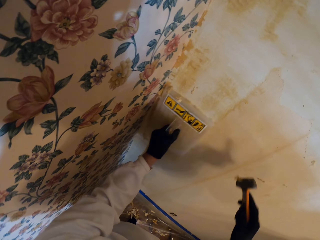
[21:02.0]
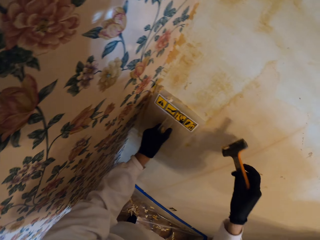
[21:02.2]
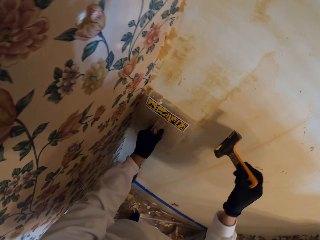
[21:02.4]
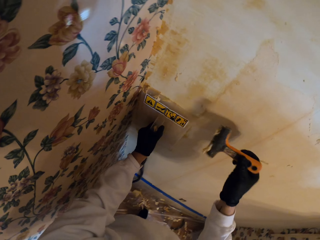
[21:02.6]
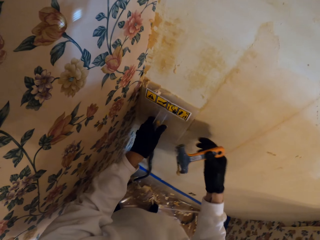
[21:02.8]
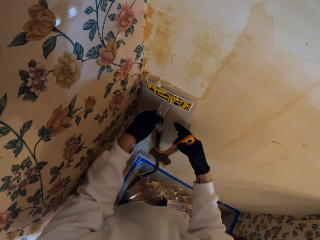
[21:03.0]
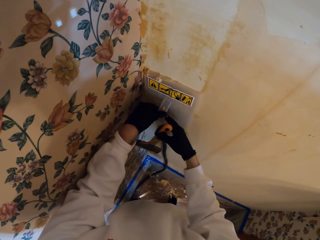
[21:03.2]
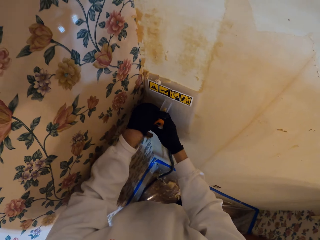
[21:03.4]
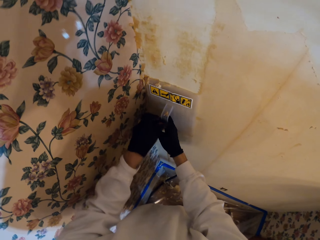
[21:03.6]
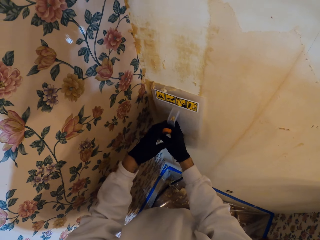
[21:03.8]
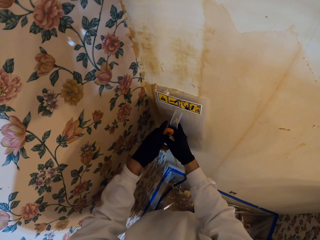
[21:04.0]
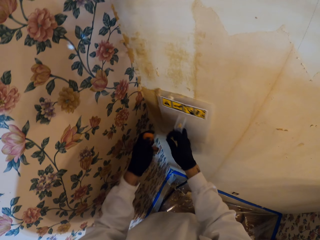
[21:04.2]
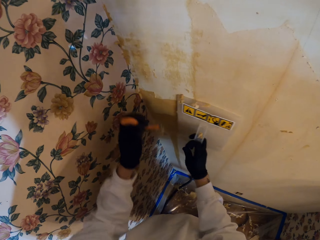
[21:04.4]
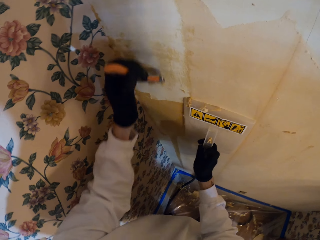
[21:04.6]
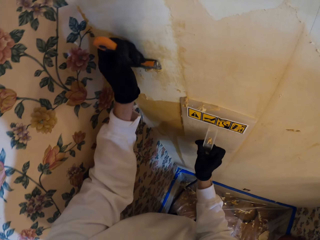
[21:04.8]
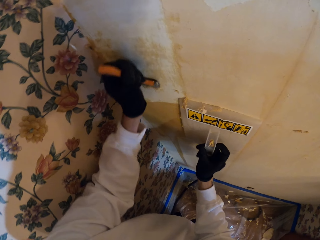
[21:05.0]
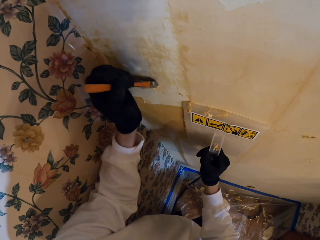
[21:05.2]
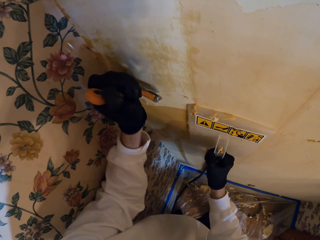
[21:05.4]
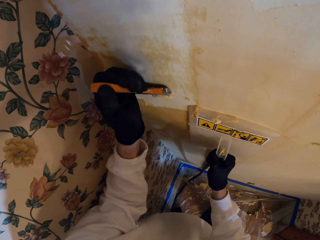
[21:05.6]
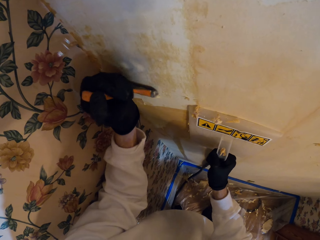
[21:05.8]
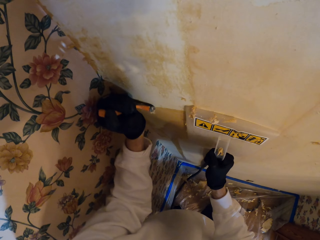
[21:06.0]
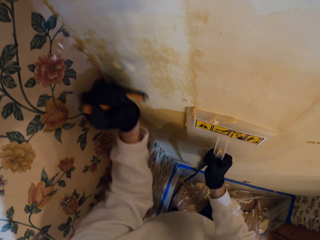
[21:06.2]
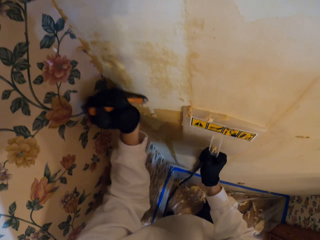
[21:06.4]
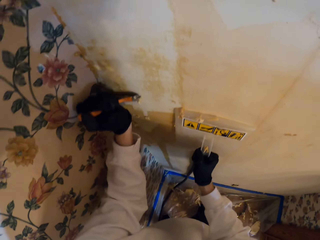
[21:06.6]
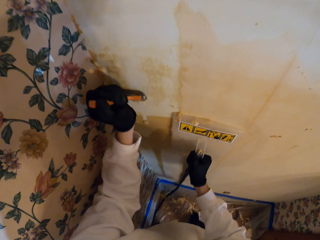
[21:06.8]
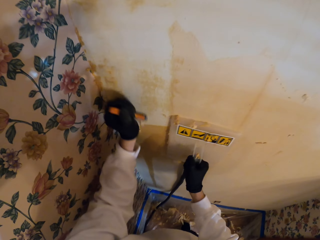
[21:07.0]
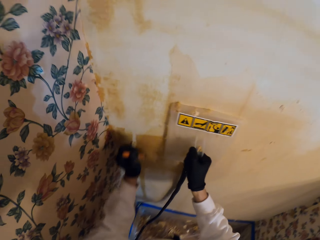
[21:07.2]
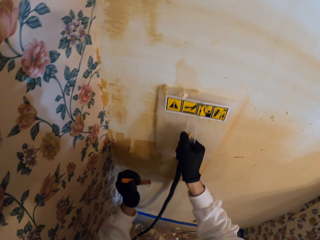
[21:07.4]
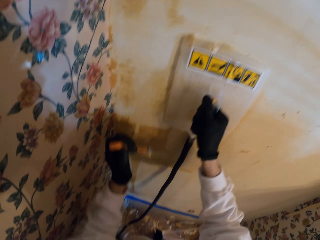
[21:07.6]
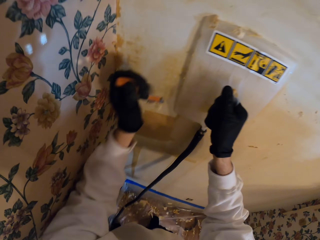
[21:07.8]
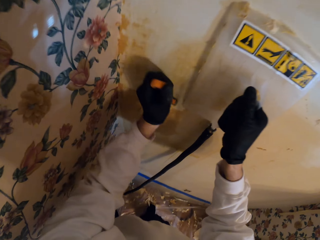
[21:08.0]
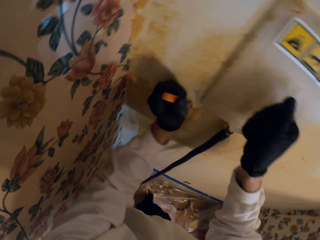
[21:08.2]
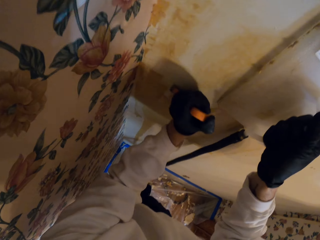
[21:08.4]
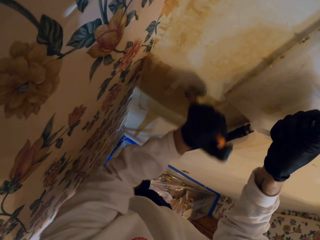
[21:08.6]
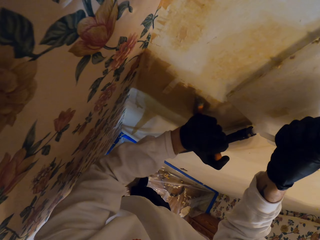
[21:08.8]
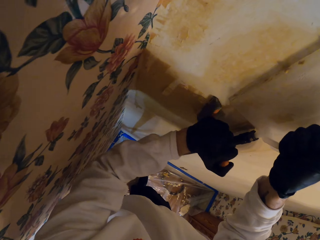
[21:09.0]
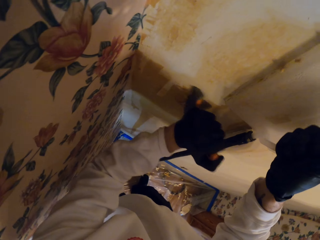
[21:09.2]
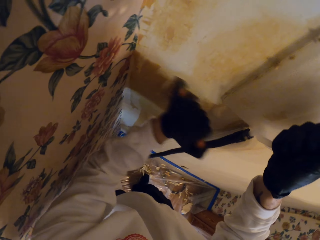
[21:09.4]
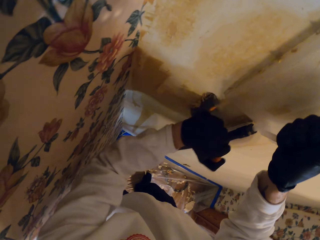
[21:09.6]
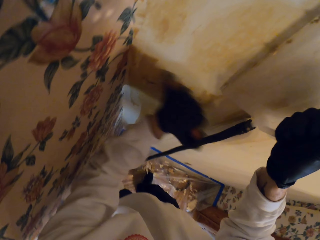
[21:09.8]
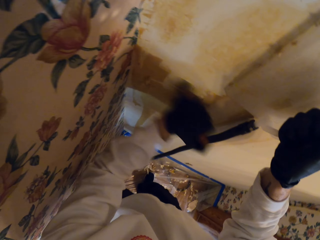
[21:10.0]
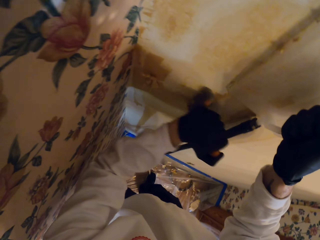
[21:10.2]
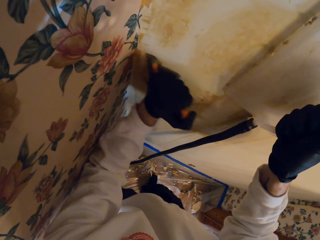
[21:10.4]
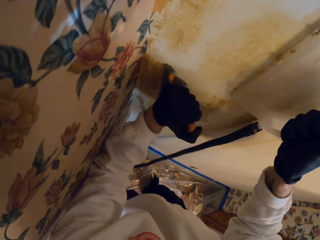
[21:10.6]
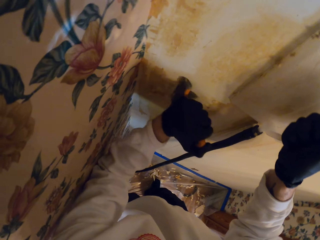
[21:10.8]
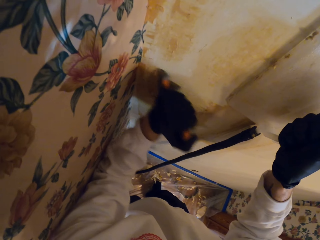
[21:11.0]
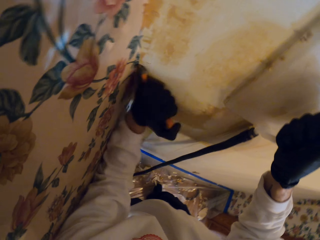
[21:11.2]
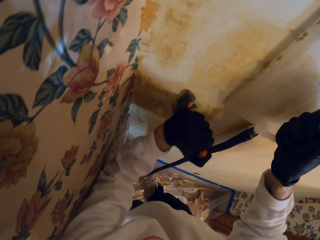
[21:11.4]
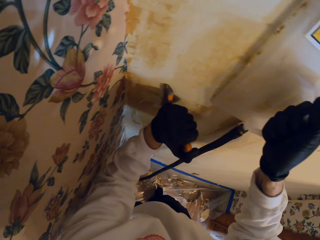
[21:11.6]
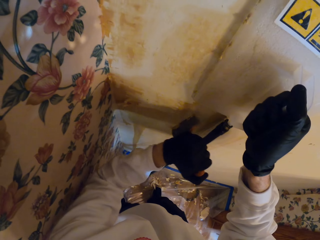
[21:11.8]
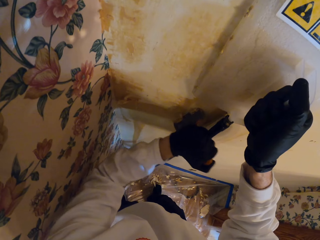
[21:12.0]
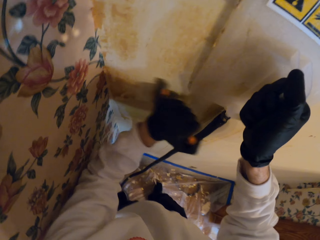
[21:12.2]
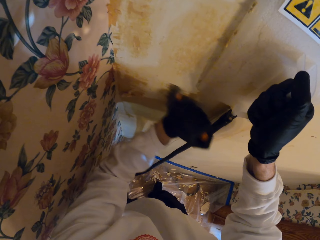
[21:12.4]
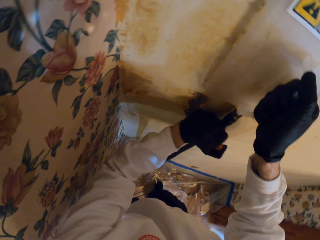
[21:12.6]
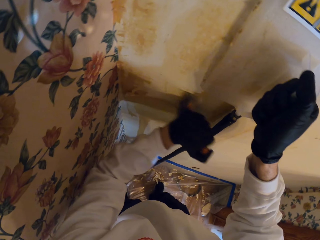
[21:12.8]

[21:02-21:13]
The camera wearer exchanges the hand holding the wallpaper steamer.

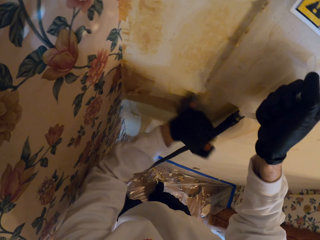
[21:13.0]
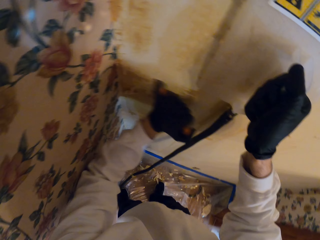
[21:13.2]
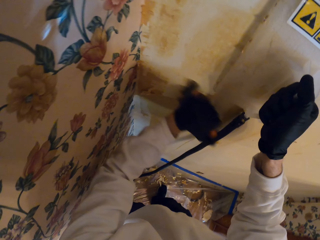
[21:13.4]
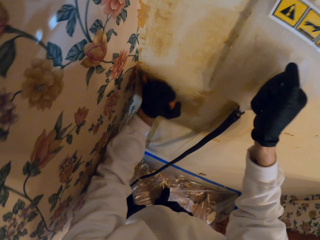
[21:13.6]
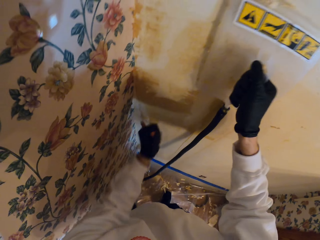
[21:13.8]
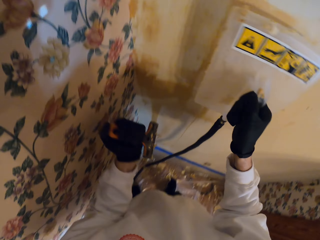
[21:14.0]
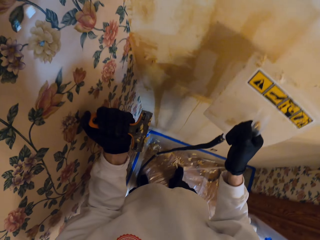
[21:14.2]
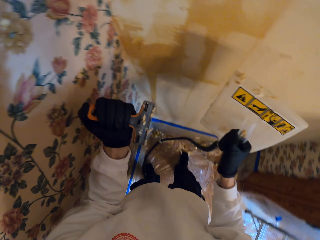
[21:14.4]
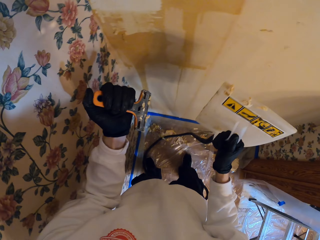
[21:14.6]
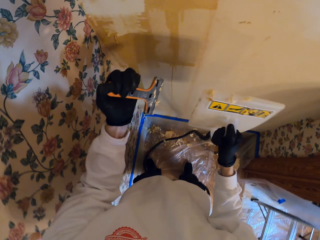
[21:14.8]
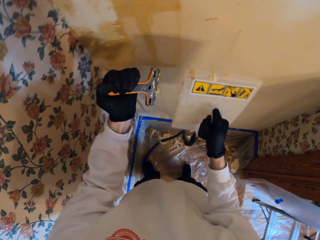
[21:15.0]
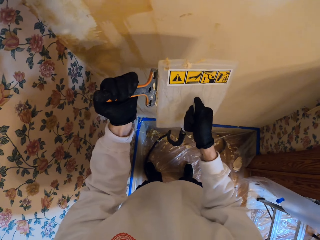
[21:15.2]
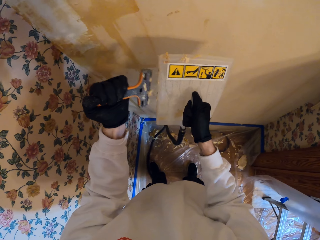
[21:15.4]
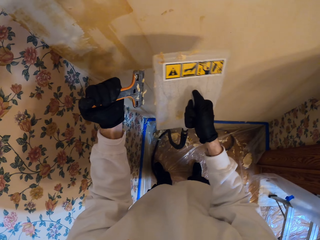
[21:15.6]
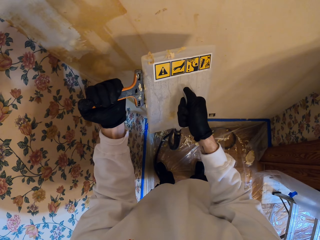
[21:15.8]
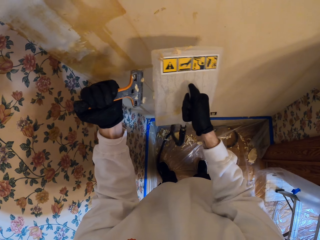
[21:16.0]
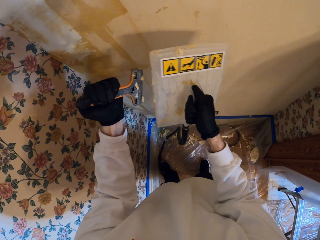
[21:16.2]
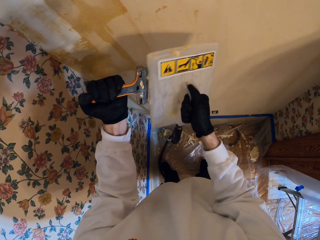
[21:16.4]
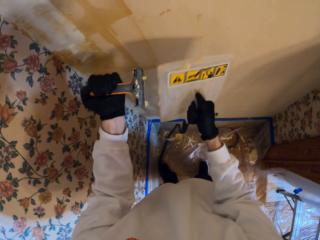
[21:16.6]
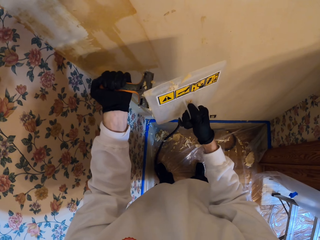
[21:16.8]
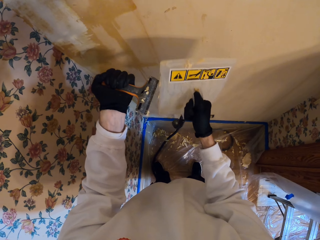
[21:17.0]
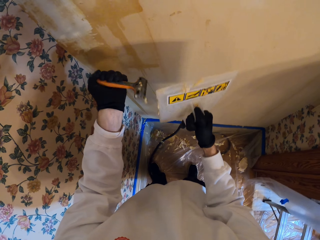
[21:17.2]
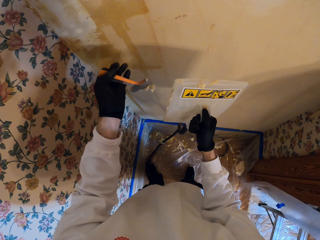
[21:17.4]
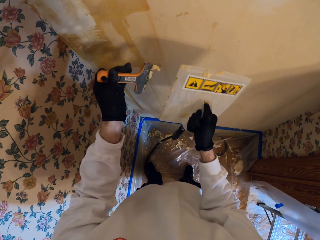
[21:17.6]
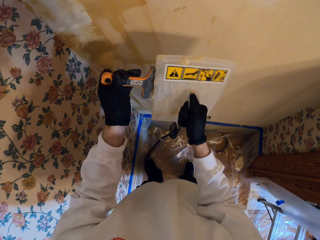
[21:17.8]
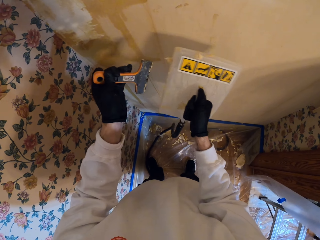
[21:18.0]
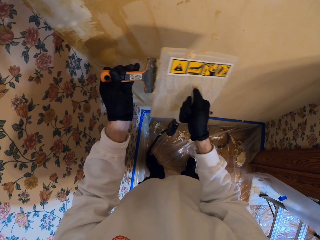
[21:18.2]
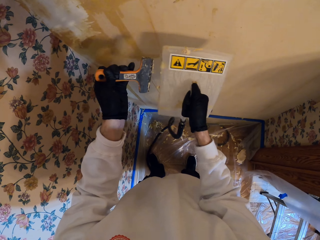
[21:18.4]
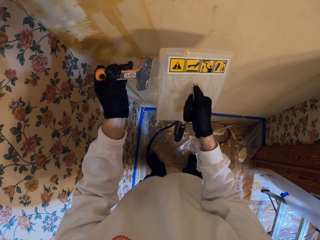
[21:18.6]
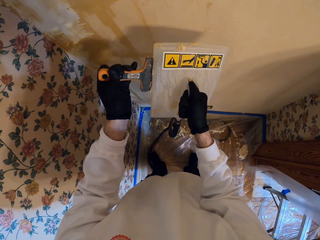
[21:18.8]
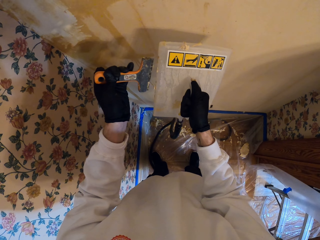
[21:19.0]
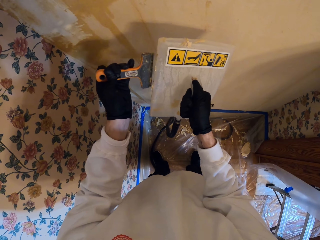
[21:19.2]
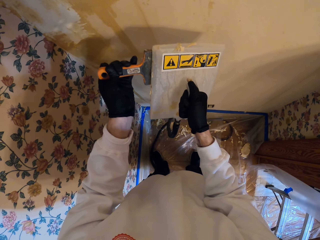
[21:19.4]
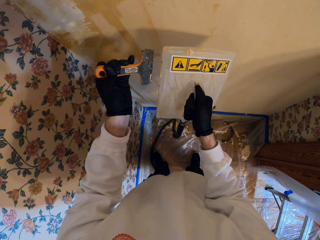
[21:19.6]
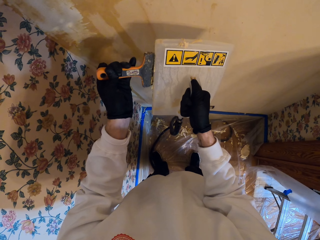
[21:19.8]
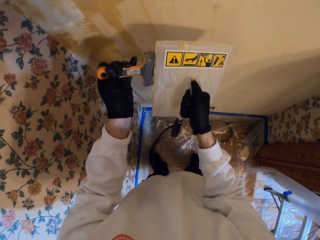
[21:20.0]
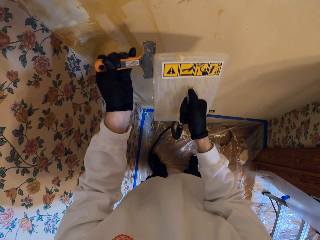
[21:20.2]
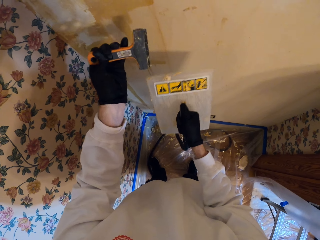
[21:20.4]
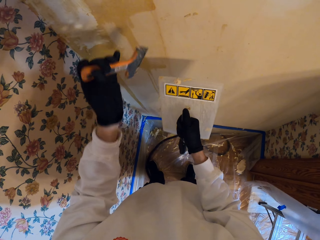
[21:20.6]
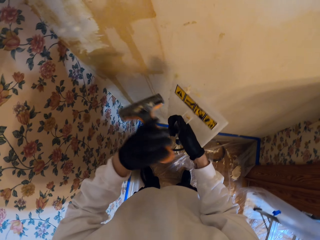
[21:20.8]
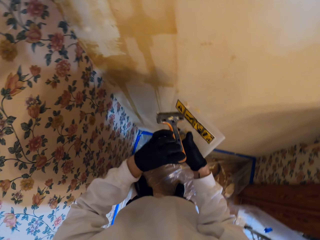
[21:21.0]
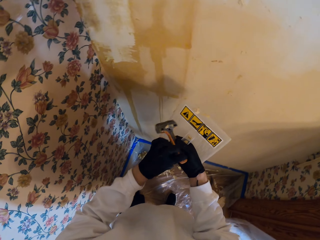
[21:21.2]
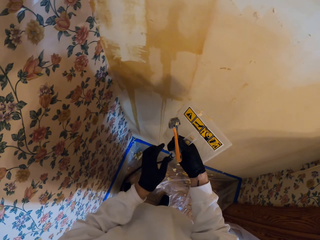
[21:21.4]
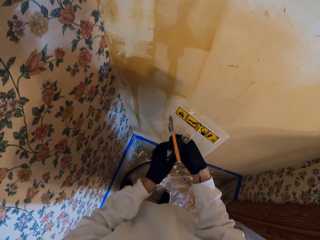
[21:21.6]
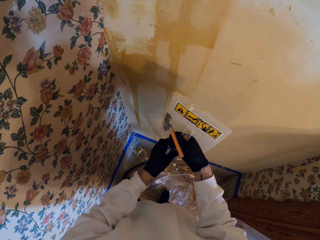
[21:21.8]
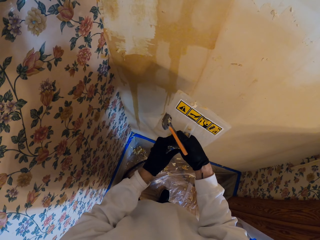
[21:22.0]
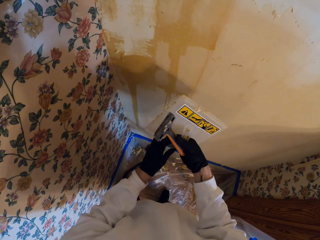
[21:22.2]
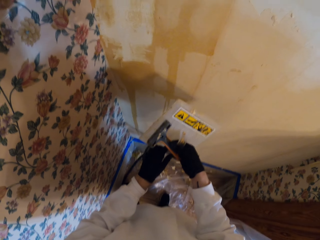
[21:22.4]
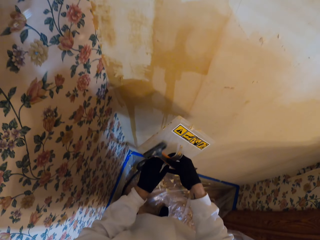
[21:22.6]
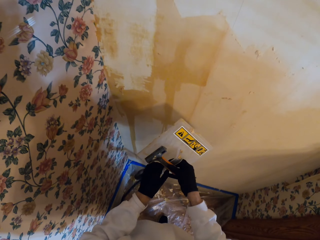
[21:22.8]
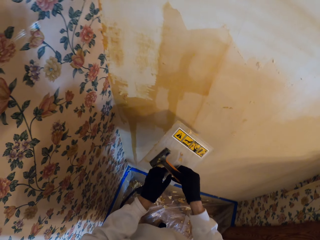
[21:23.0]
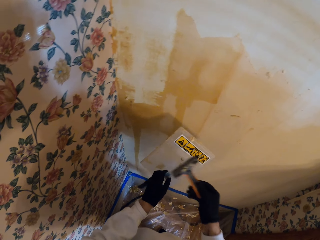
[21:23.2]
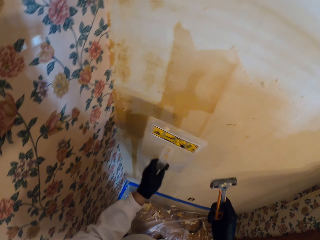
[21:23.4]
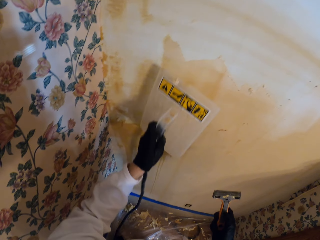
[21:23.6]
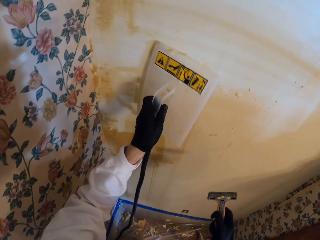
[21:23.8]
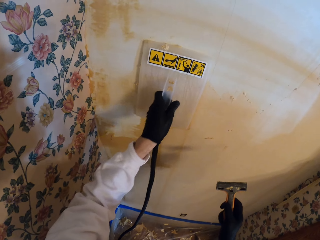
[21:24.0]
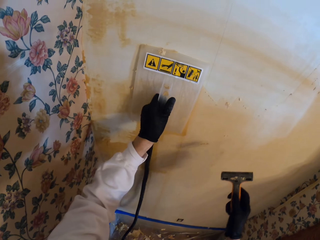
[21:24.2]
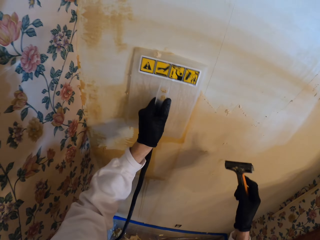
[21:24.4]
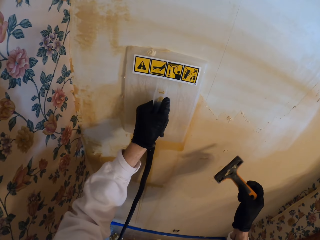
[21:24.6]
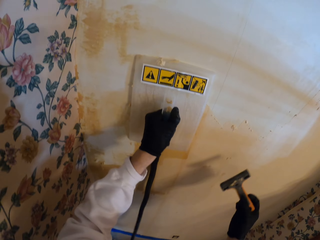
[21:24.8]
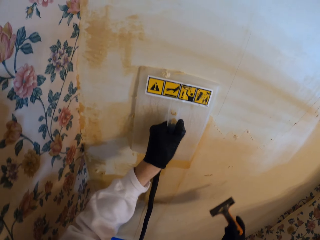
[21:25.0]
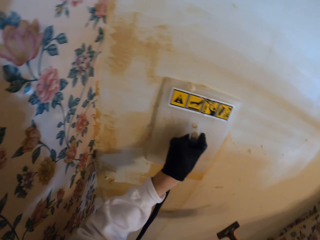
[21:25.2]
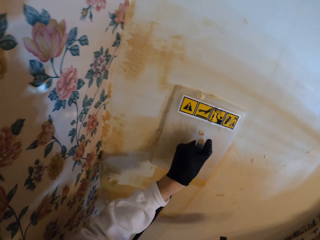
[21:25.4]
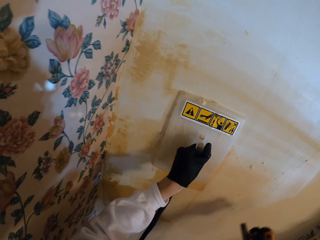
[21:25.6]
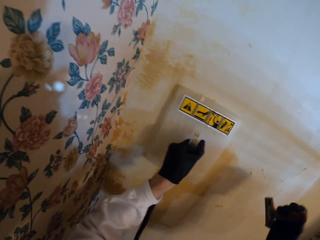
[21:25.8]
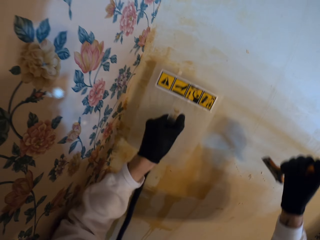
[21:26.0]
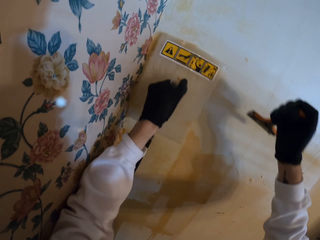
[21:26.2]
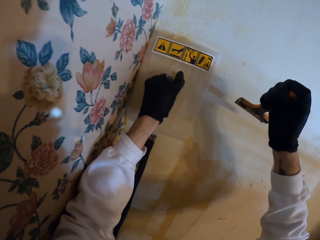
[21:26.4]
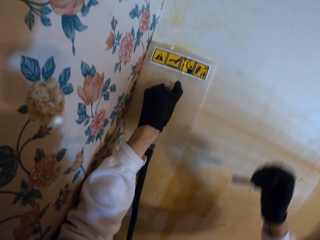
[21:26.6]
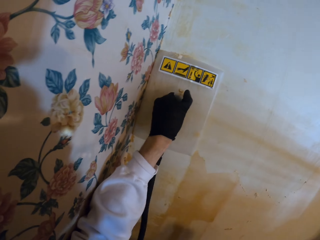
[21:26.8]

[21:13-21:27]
The camera wearer removes dirt from the scraper with the wallpaper steamer. They exchange the hand holding the scraper. They remove the dirt on the wall with the wallpaper steamer and the scraper. They steam the dirt on the wall.
